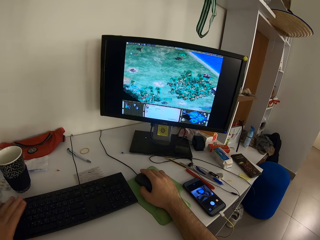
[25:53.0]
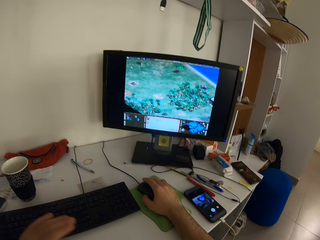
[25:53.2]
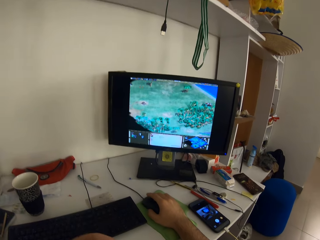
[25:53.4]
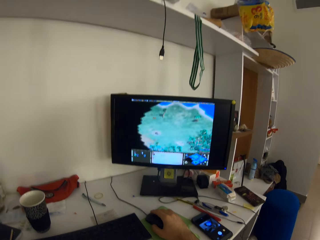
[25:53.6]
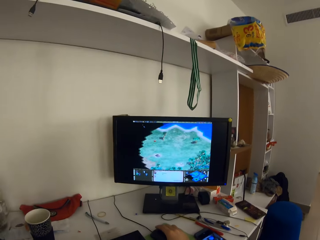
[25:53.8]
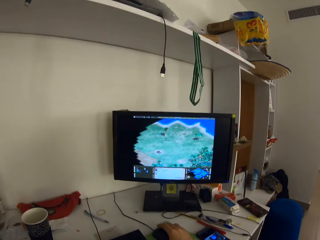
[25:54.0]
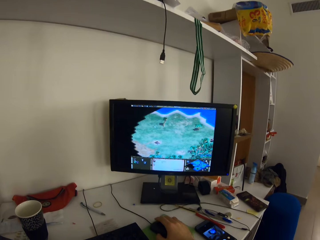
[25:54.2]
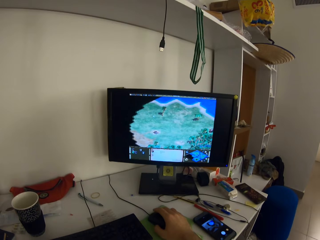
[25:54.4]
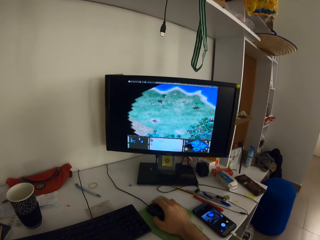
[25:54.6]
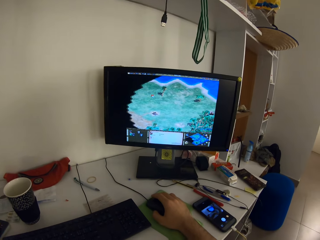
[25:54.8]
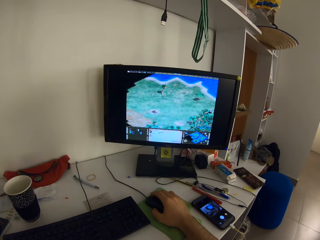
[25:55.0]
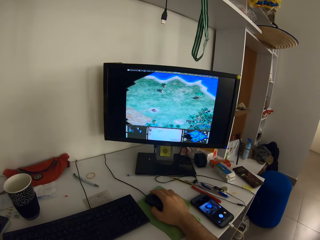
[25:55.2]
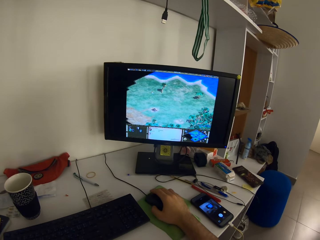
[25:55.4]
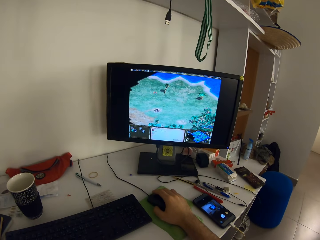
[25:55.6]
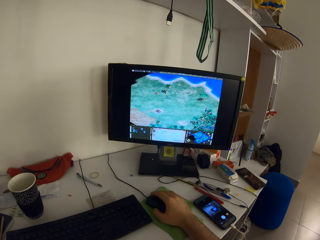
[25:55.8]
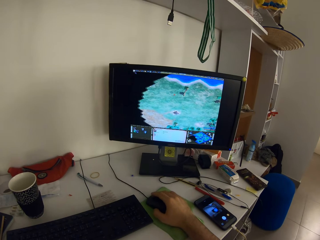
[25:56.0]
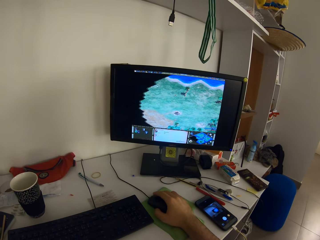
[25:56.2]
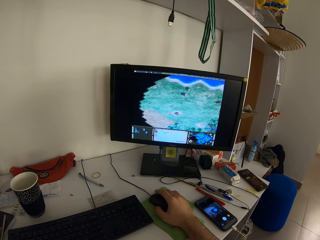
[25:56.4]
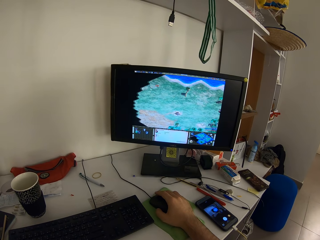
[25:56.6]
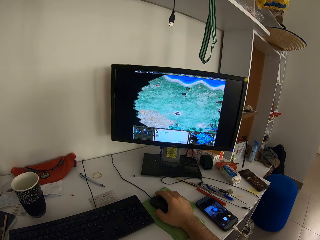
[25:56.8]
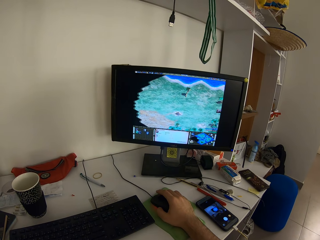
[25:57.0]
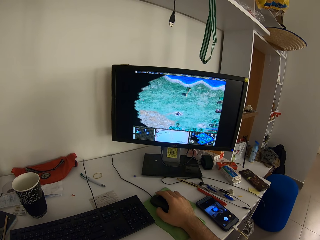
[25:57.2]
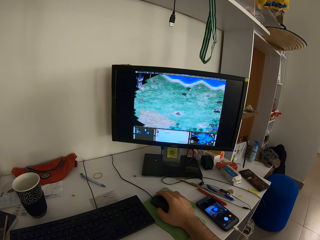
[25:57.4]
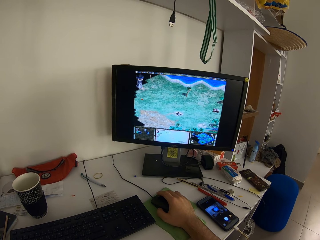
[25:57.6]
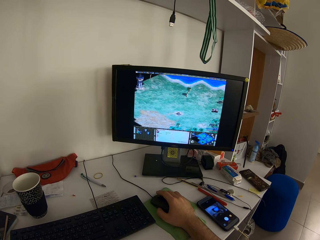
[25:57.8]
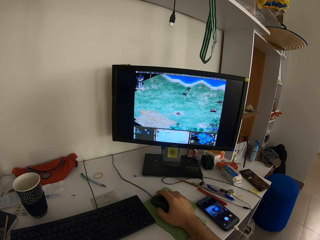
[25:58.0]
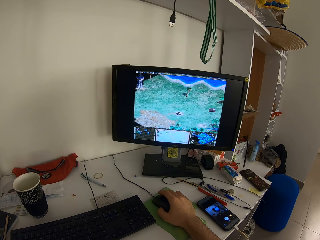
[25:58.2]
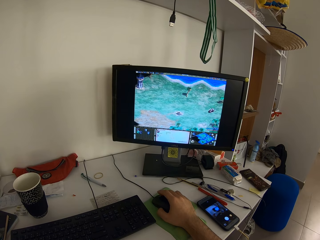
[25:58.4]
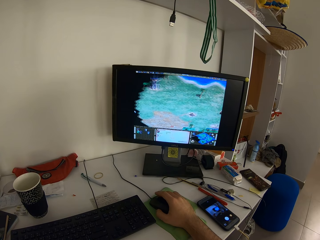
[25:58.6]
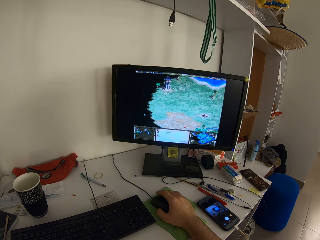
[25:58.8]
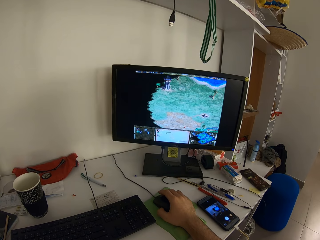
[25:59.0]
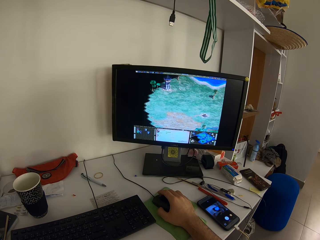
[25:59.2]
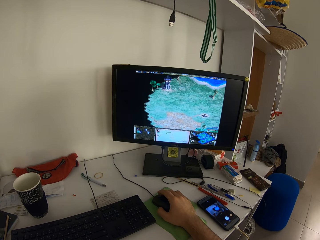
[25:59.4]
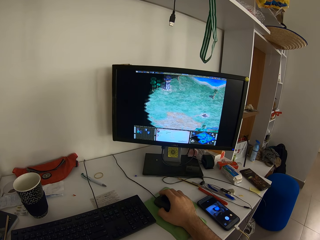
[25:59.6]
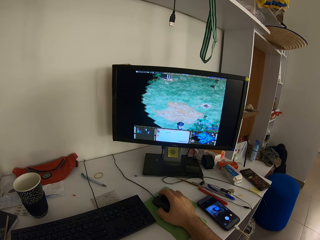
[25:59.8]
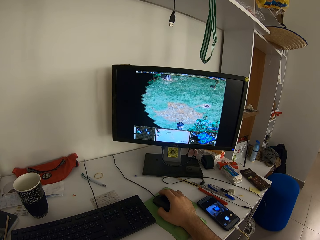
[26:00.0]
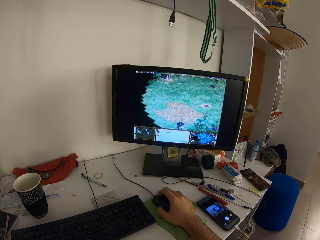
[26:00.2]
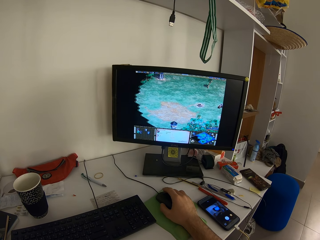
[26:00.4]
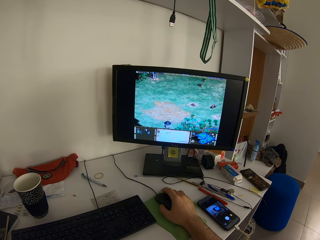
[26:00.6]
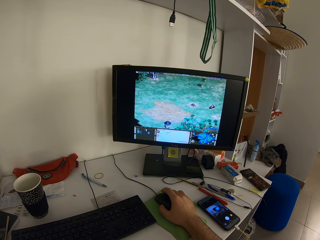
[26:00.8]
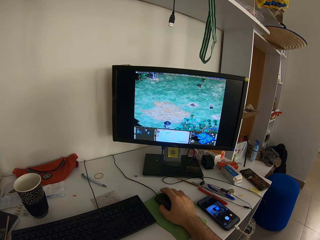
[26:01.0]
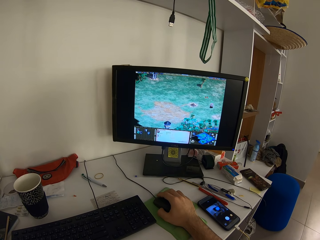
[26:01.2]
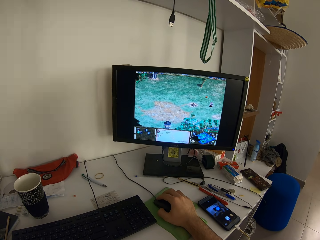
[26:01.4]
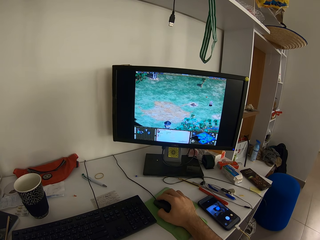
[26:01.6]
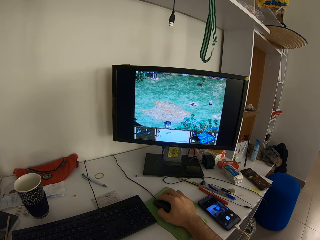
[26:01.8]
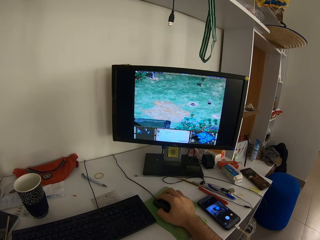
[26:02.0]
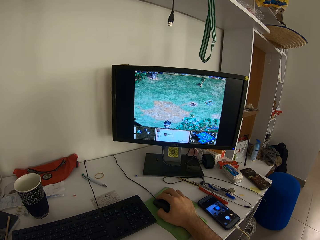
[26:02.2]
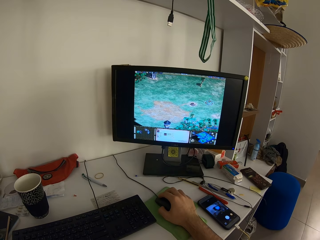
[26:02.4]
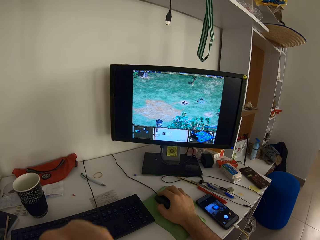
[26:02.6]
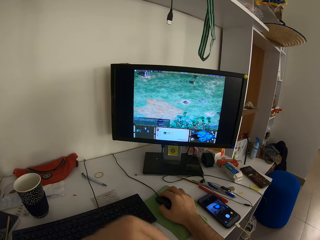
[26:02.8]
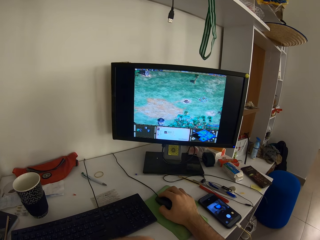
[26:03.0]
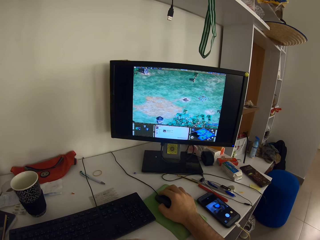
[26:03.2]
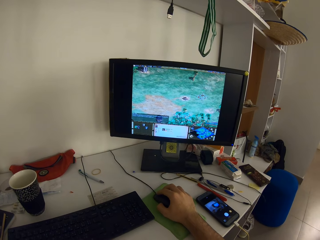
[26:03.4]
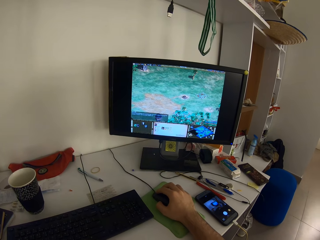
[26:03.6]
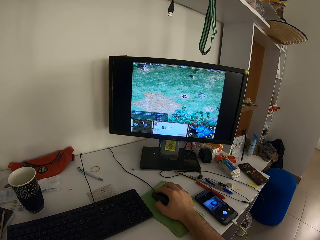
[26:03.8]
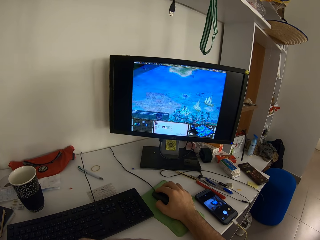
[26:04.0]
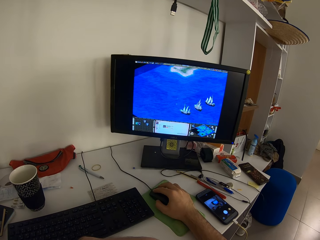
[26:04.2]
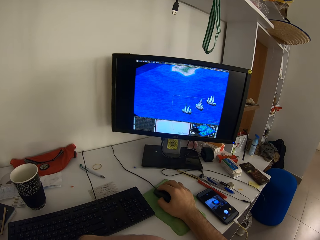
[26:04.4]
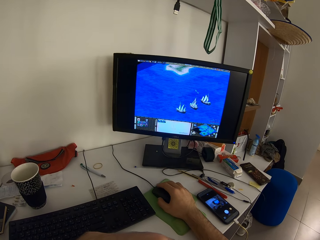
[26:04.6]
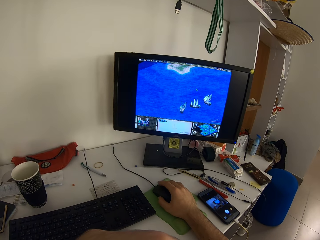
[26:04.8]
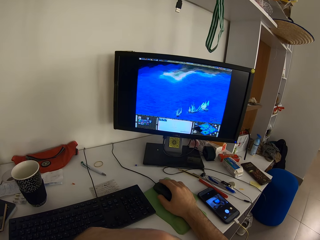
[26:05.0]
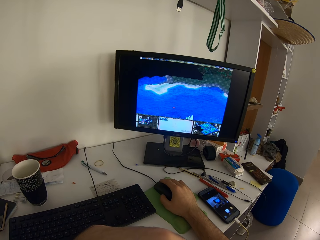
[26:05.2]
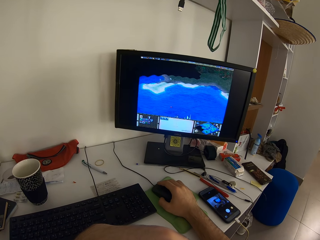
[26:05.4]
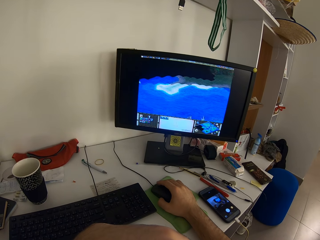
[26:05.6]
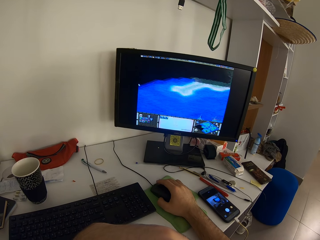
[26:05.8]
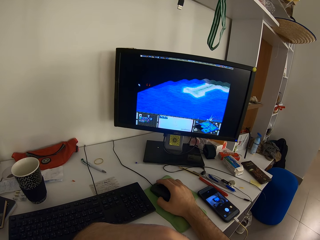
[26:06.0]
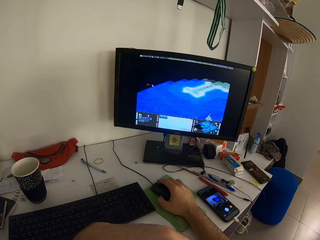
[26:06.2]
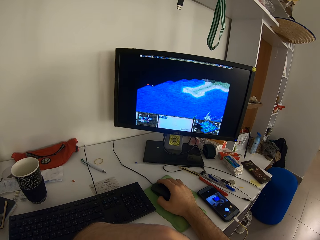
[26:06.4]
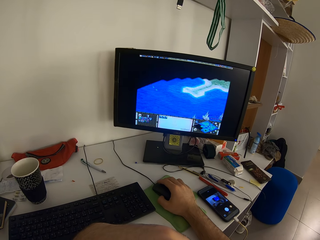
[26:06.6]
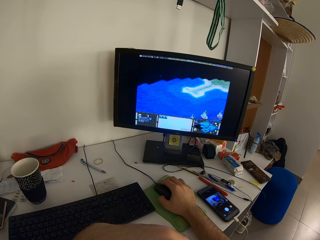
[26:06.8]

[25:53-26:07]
The camera wearer removes the hand from the keyboard. They move the left hand.

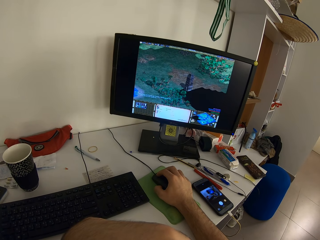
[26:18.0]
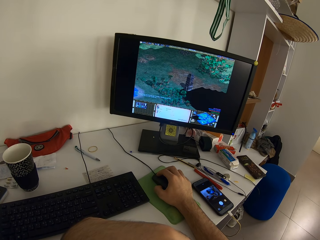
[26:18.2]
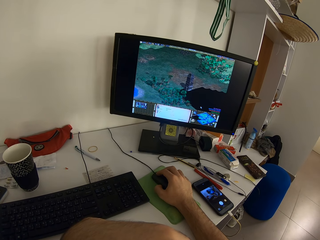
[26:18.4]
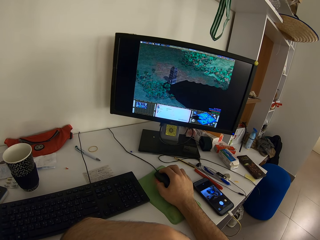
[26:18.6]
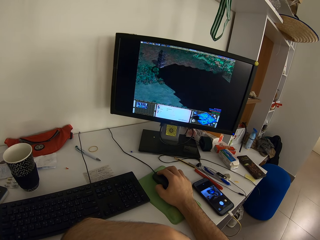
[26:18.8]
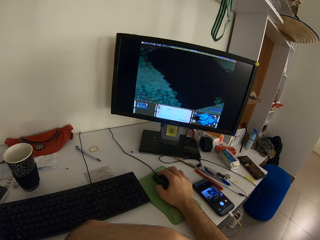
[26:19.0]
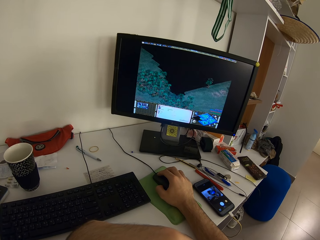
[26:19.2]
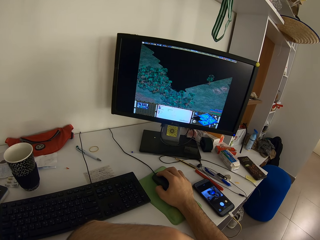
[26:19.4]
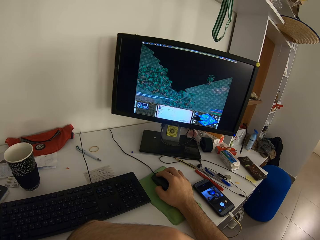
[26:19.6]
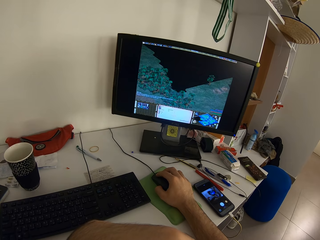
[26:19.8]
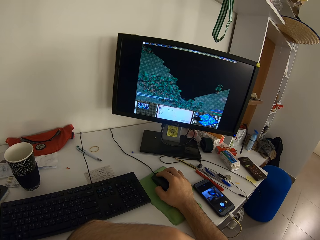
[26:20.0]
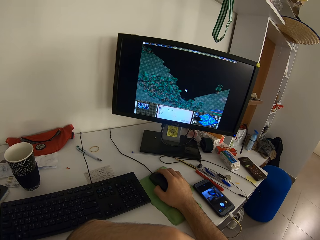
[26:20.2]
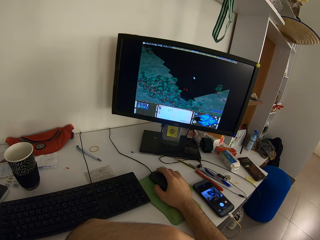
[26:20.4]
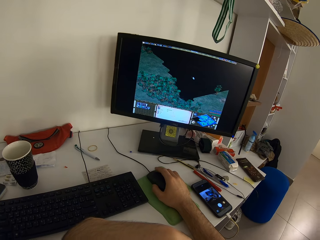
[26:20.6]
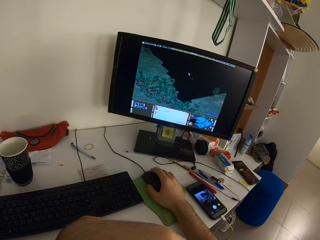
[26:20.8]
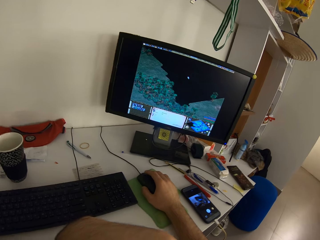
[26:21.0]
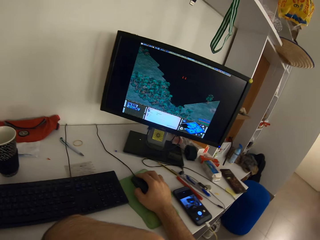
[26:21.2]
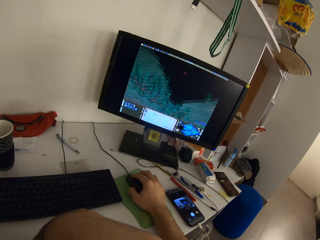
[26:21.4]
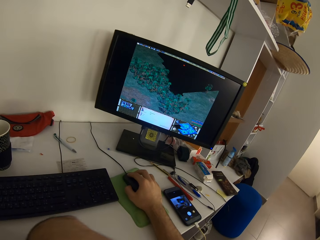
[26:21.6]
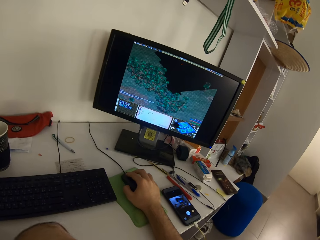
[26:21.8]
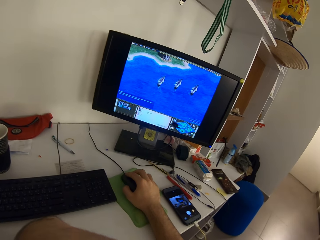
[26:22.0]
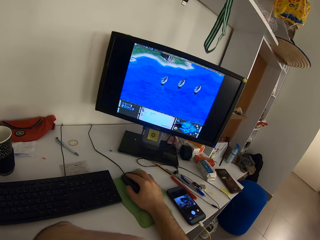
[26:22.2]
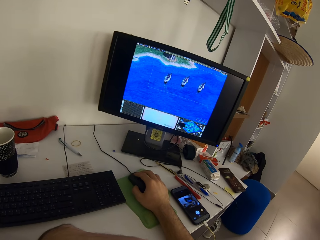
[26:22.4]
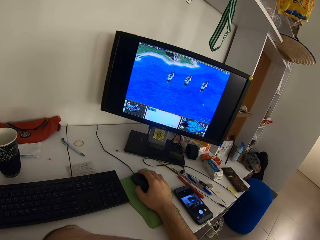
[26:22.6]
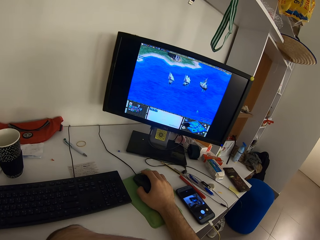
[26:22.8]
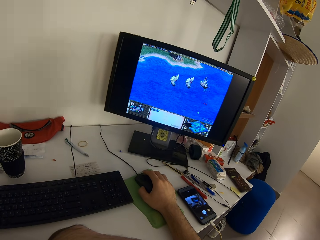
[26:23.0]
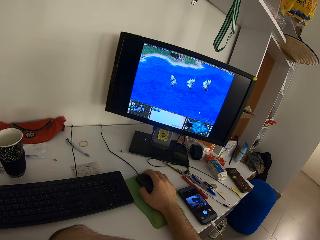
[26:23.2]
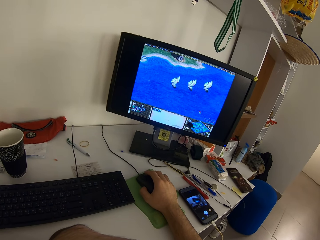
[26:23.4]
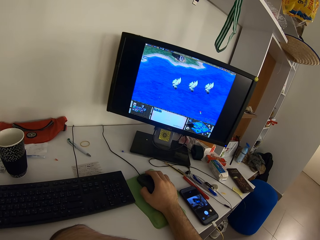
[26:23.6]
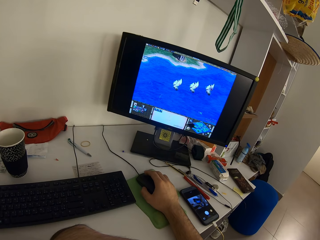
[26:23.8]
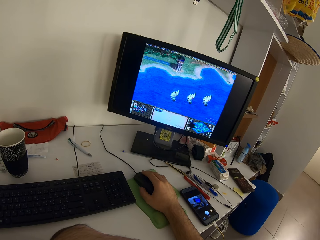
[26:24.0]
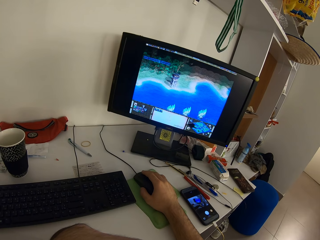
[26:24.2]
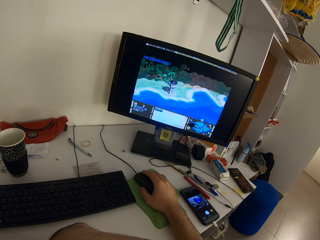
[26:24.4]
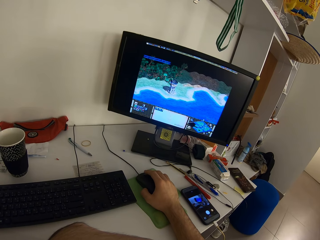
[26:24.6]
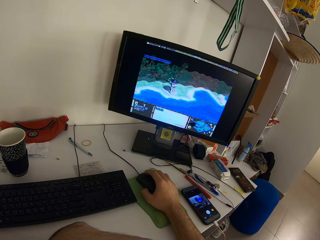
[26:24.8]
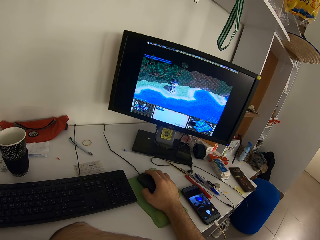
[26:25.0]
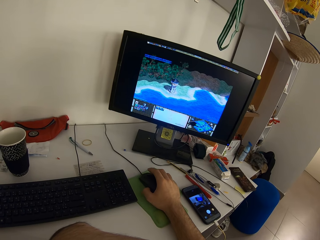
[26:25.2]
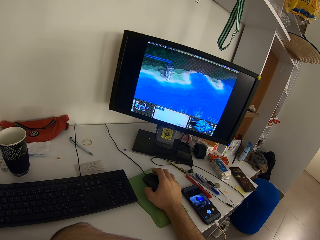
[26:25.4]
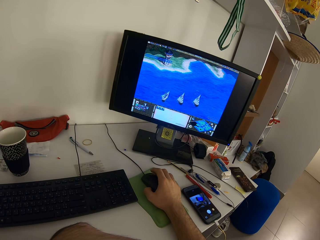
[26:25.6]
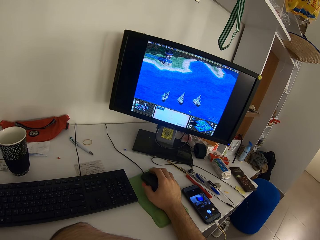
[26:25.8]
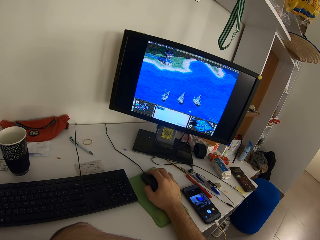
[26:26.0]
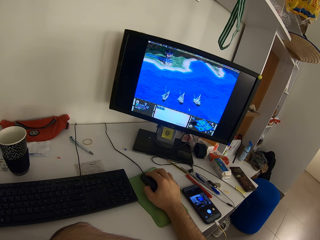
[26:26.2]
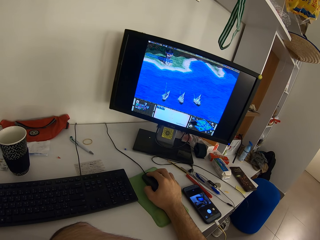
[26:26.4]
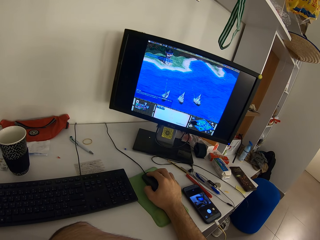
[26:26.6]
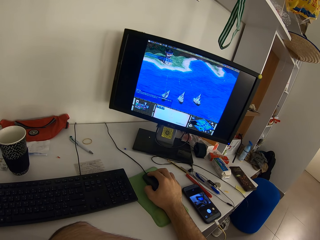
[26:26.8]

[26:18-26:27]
The camera wearer moves the left hand.
